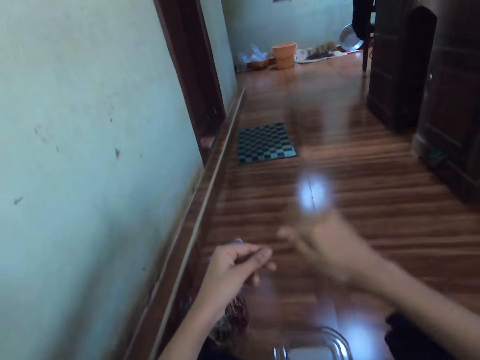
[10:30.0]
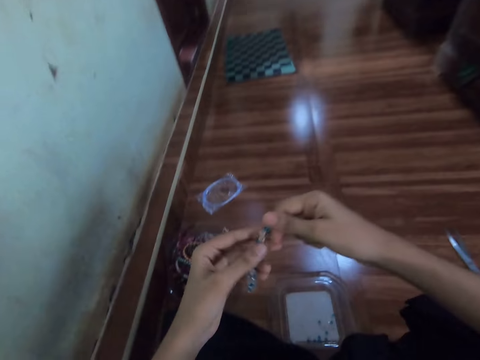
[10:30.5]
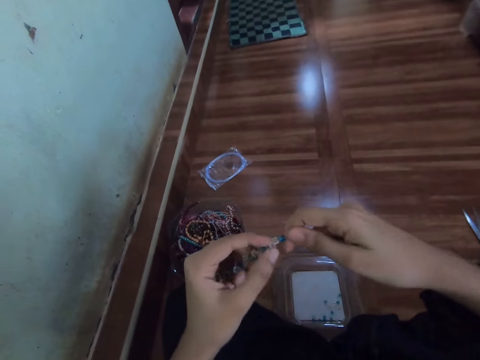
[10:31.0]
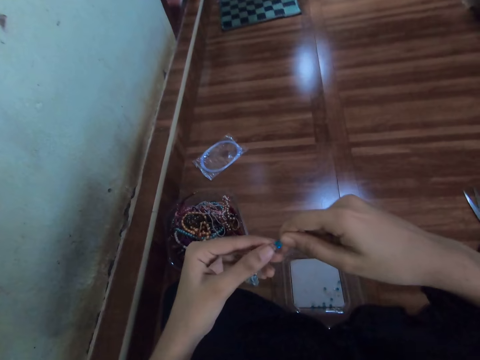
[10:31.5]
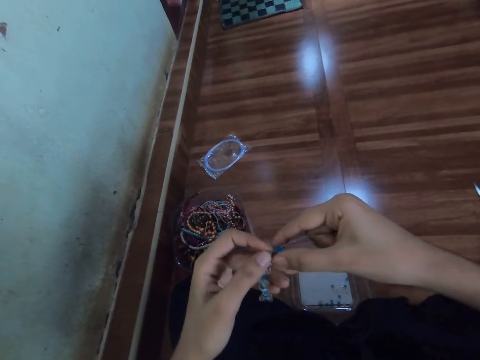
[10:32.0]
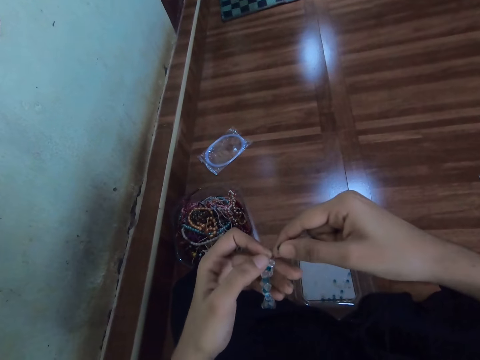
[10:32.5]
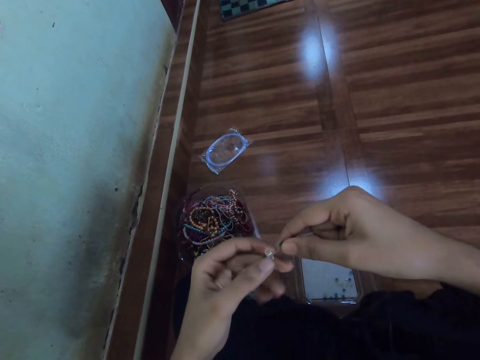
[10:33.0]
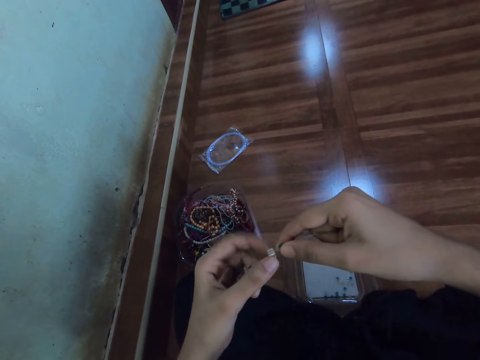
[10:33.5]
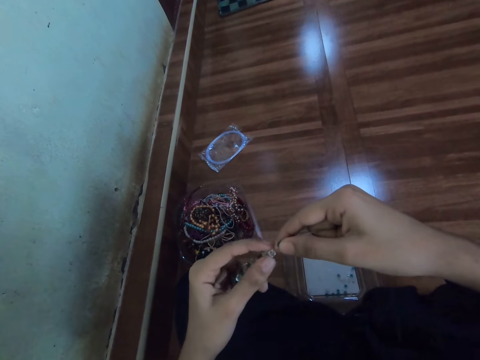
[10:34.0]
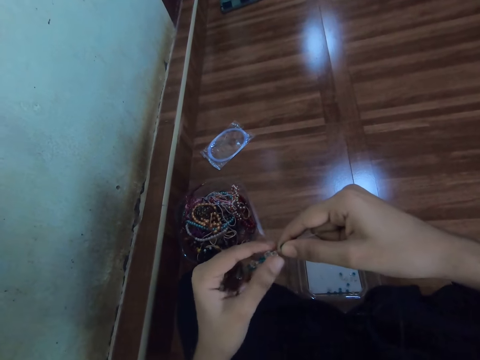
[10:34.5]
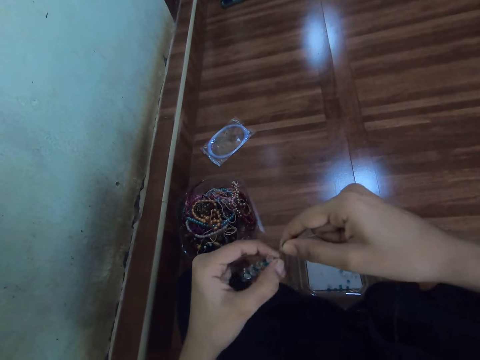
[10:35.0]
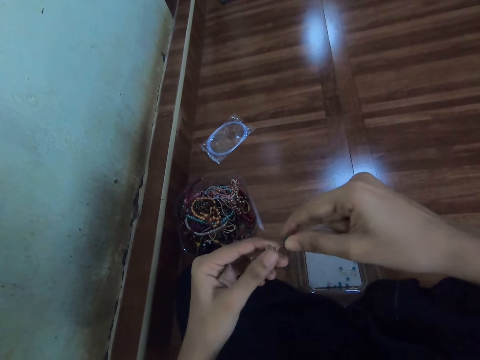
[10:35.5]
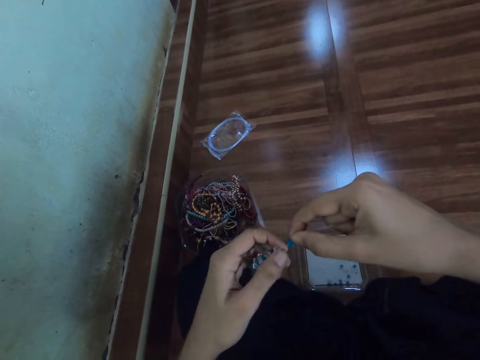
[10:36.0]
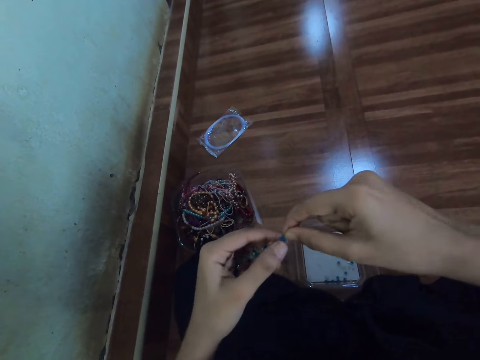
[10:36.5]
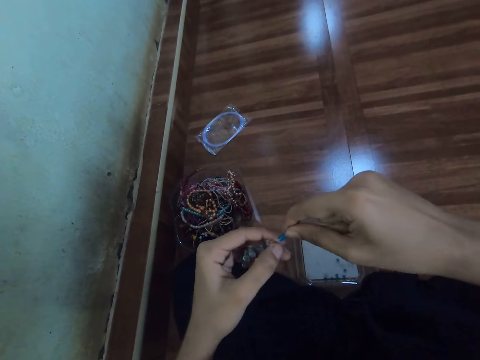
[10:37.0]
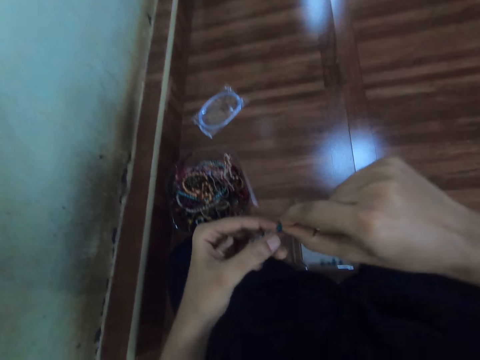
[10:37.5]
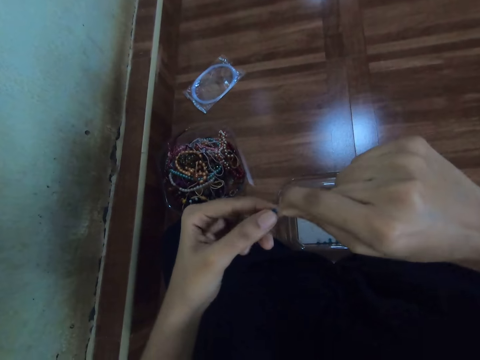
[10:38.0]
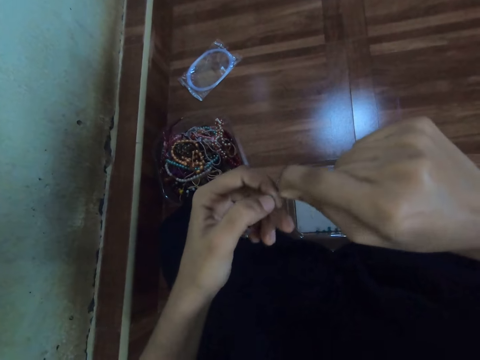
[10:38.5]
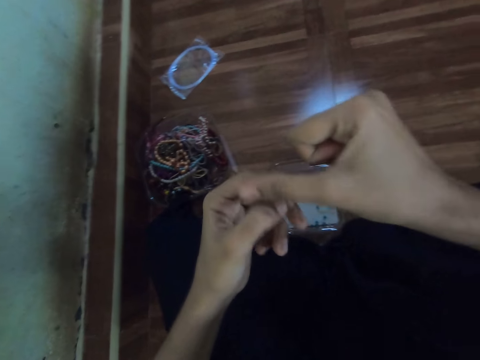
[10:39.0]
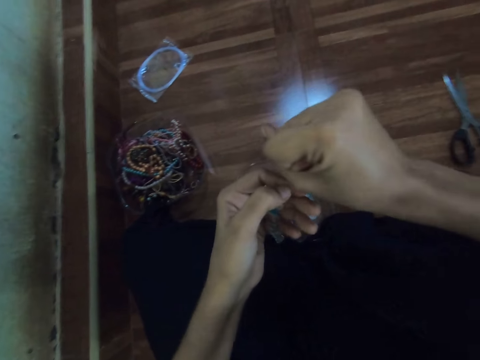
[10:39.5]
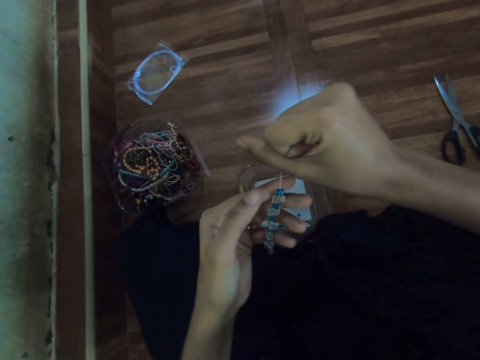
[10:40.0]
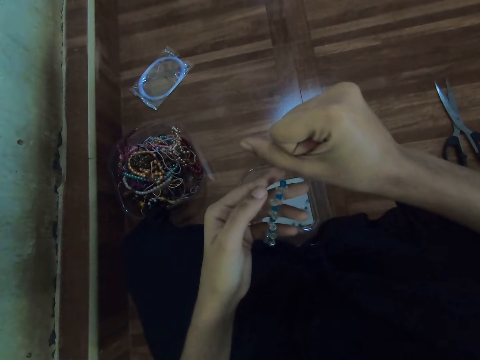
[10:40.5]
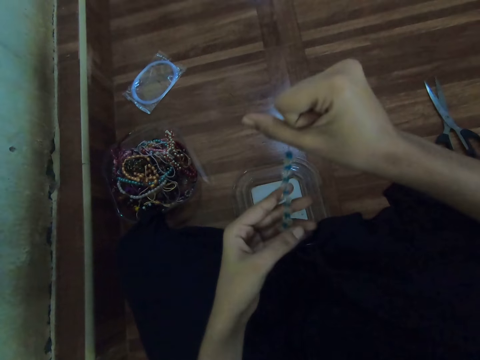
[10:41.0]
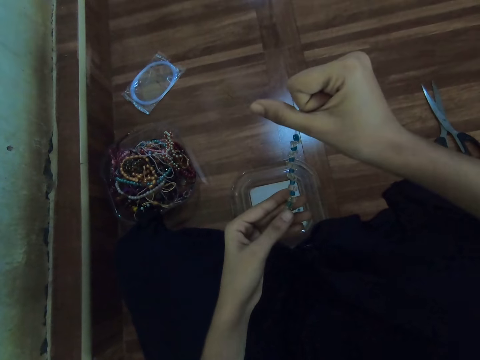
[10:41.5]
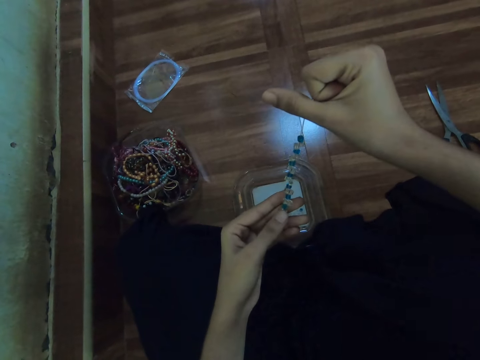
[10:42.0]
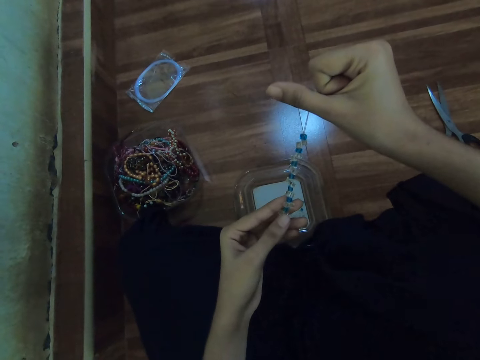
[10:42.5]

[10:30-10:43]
The camera wearer holds the beads with both hands. She pulls the fishing line with her right hand. She fastens a string.

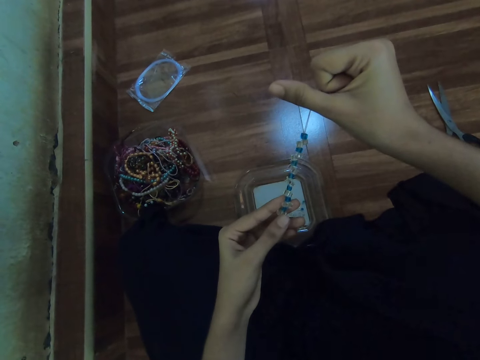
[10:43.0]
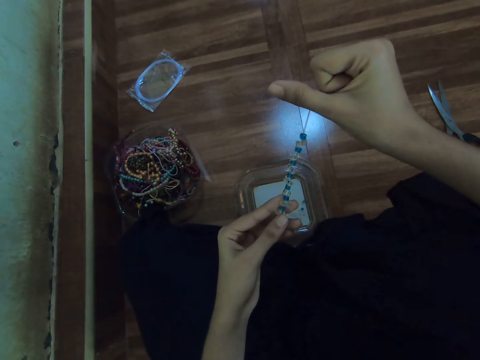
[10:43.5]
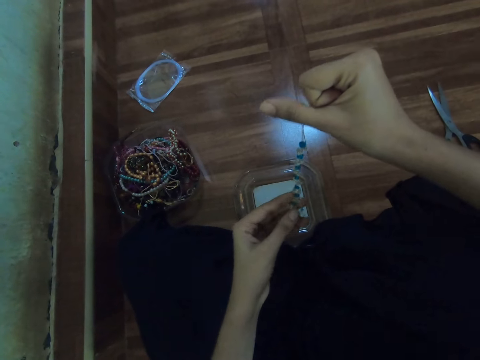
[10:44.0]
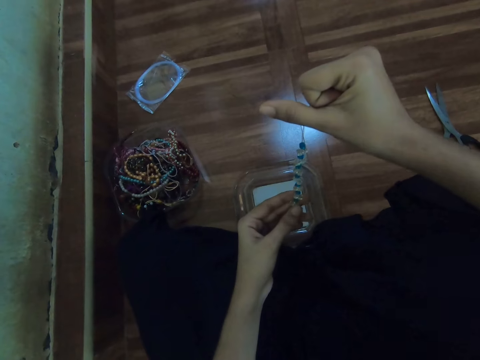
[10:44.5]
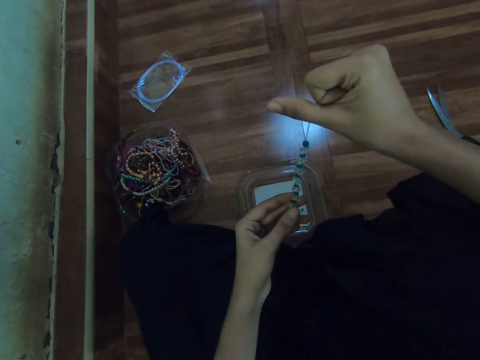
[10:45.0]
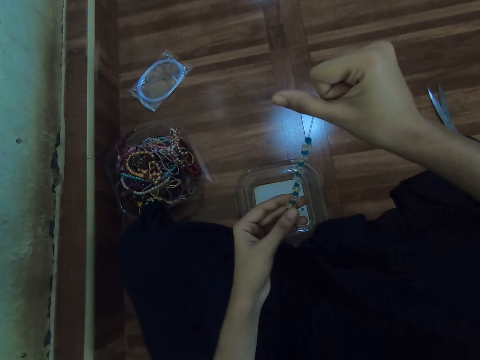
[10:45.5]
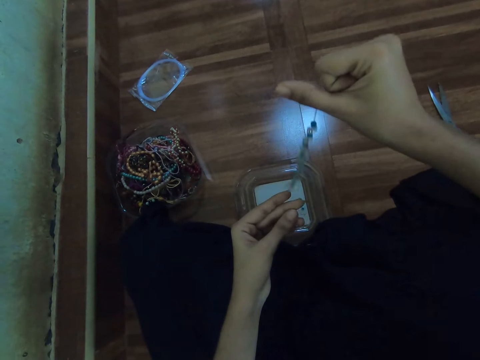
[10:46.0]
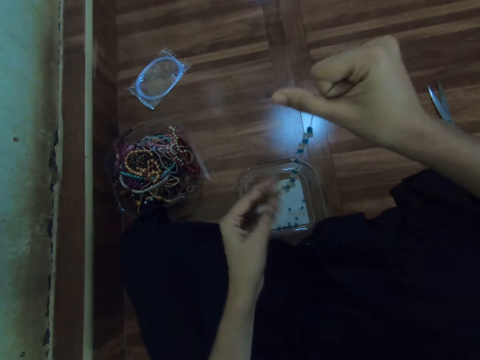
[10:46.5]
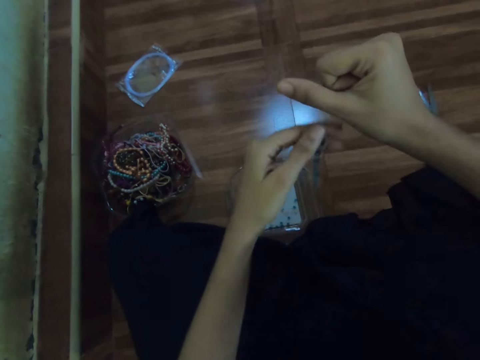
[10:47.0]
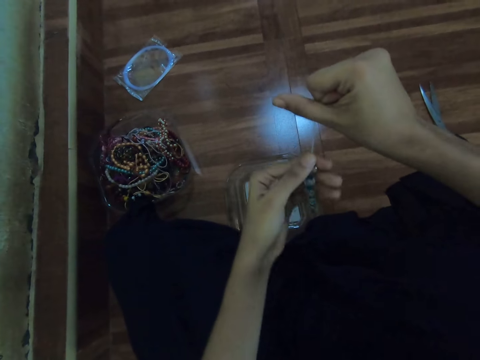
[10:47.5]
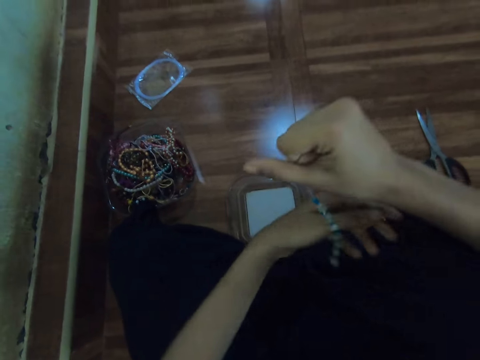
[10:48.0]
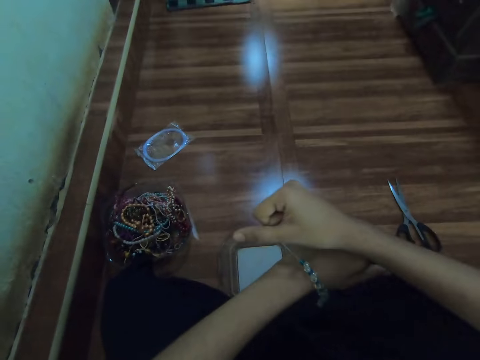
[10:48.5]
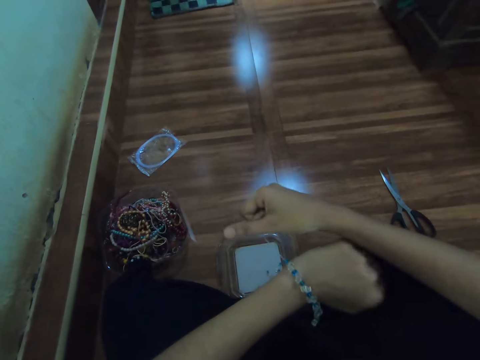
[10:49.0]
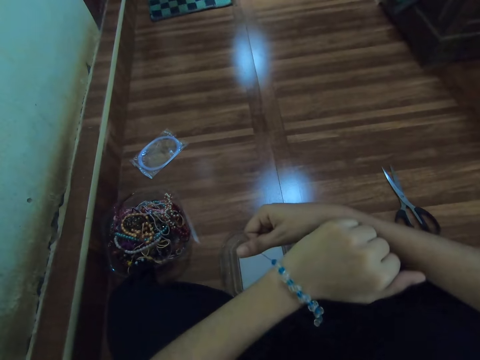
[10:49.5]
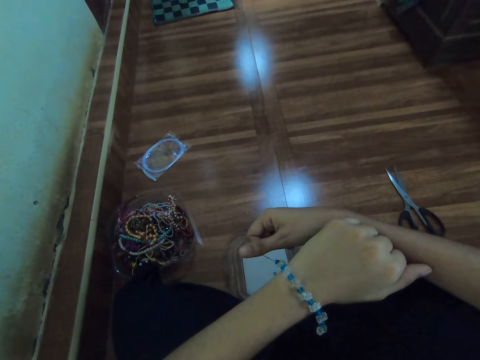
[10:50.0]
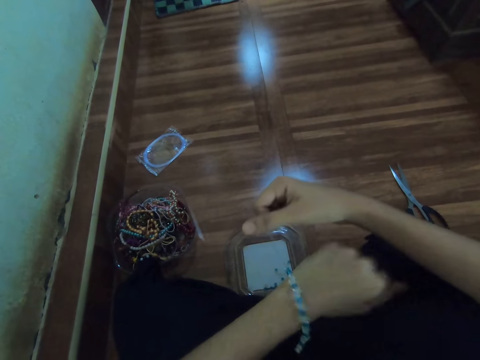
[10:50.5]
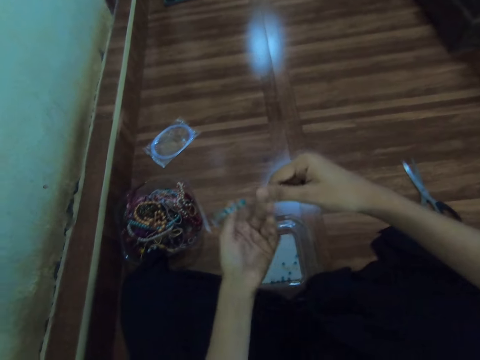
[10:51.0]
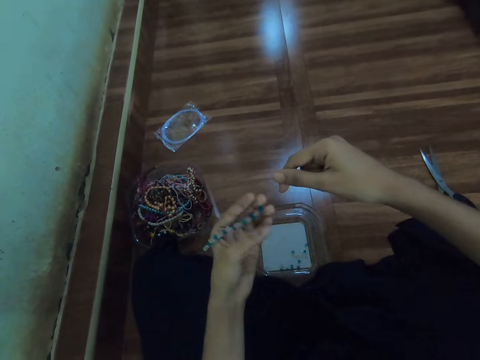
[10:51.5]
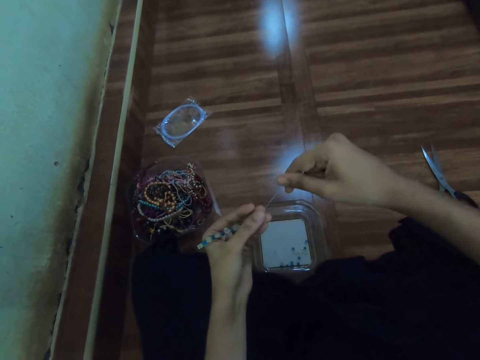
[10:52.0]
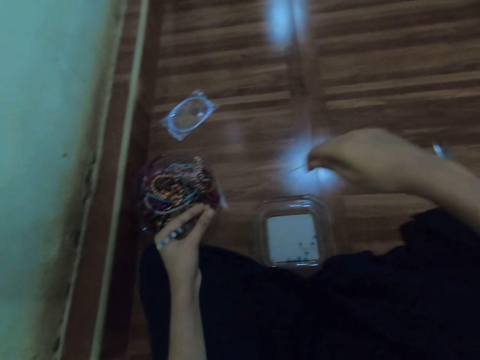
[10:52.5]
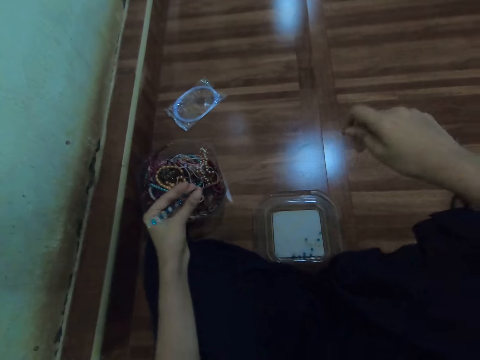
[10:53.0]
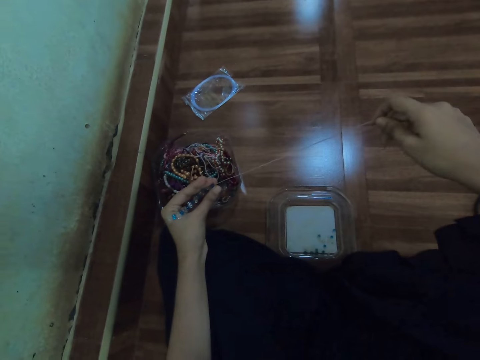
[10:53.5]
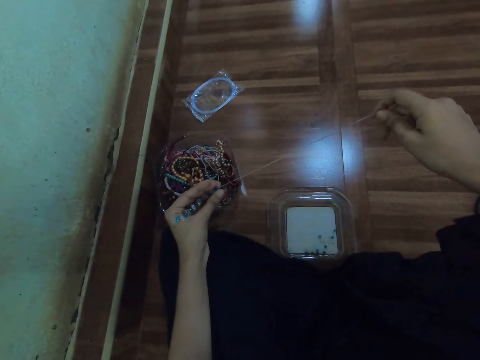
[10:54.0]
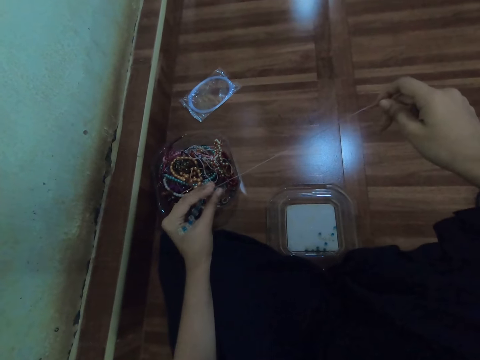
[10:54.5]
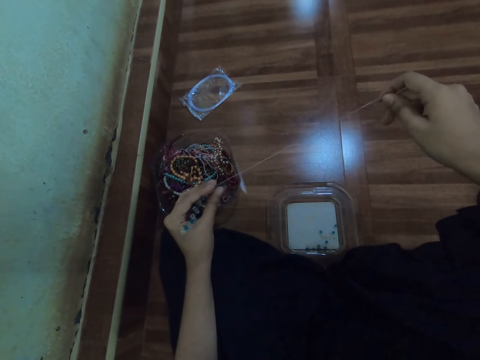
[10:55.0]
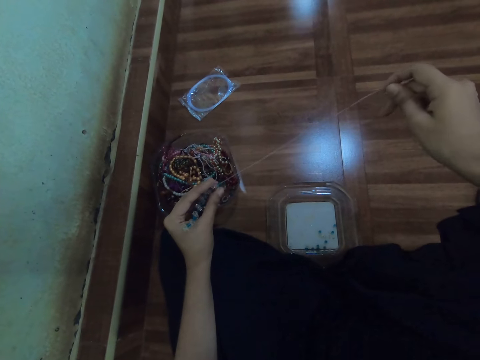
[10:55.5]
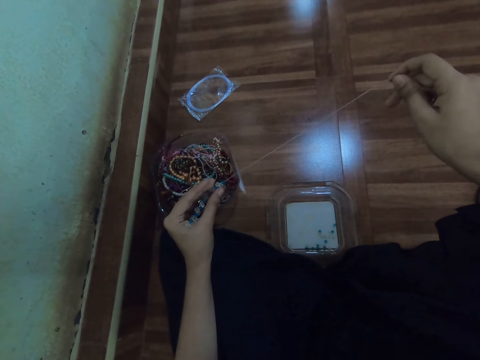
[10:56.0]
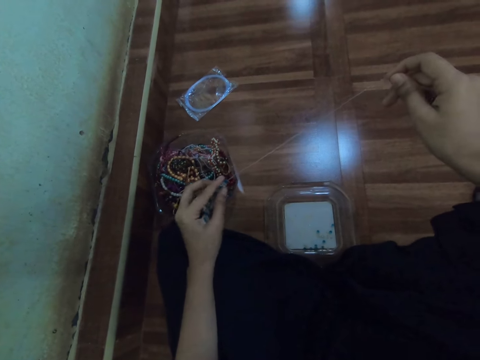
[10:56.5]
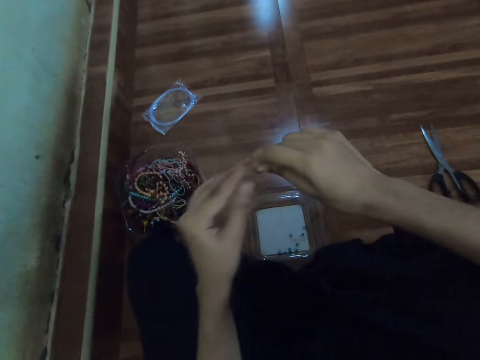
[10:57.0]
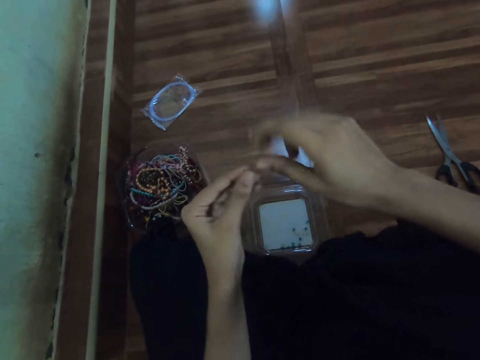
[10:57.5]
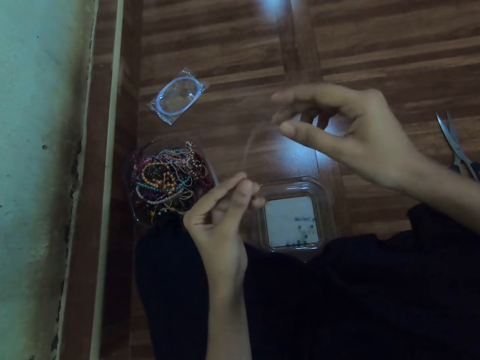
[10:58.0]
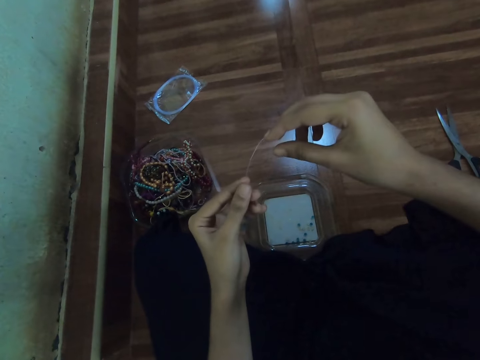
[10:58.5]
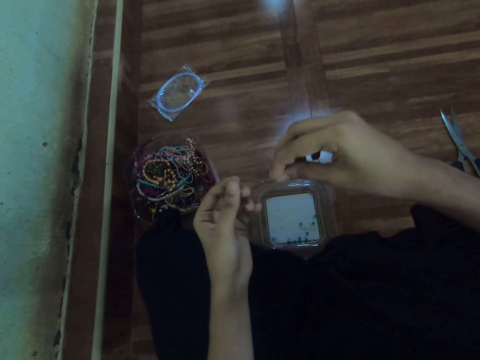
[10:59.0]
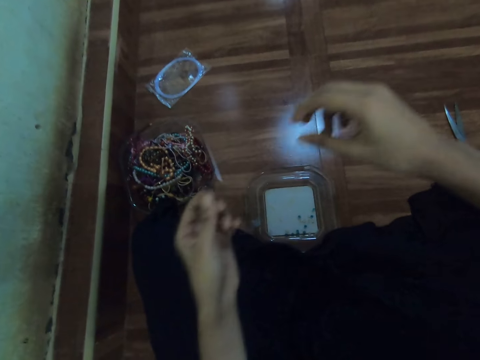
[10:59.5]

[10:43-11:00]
The camera wearer holds beads with the left hand. She lets go of the beads in her left hand. She holds the beads with her left hand. She places the beads on her left hand, on the wrist, with her right hand. She holds the beads with her left hand. She pulls the fishing line with her right hand. She holds a string with both hands. She touches the fishing lines with both hands.
